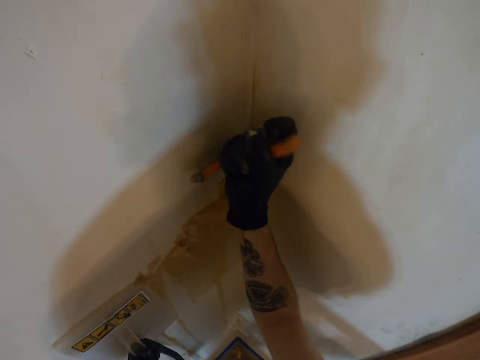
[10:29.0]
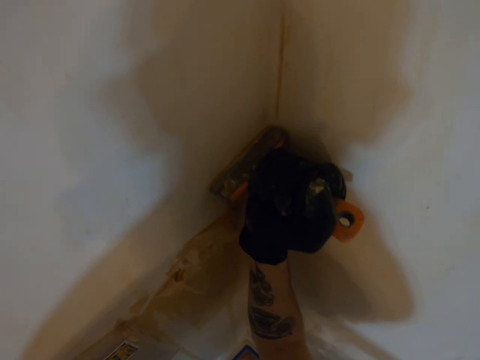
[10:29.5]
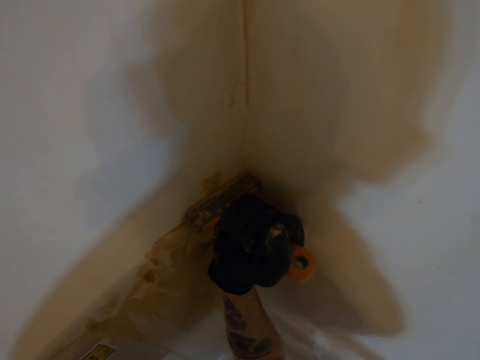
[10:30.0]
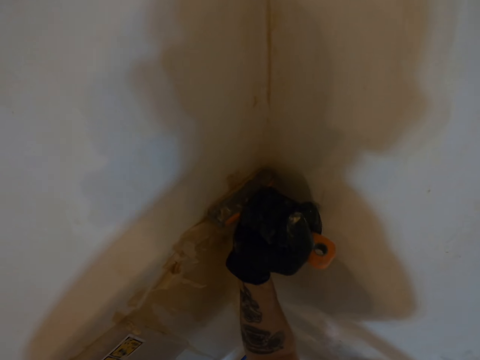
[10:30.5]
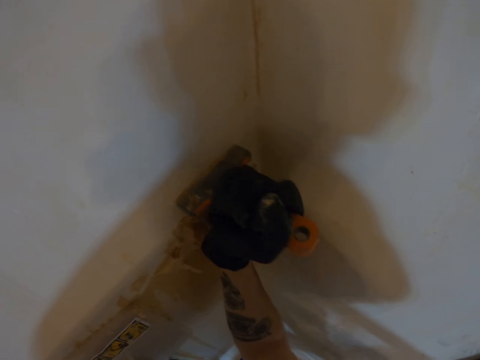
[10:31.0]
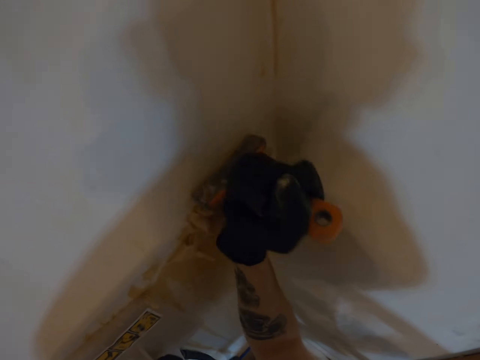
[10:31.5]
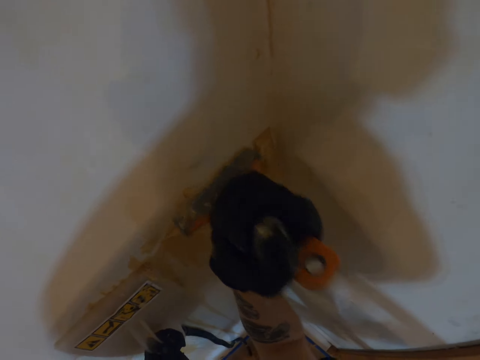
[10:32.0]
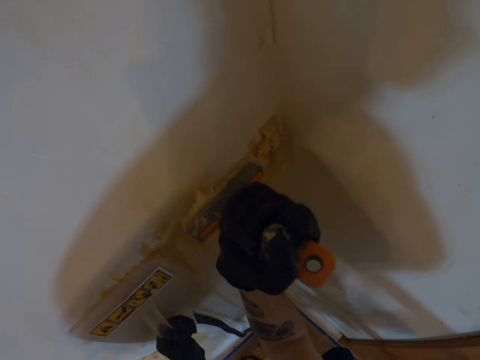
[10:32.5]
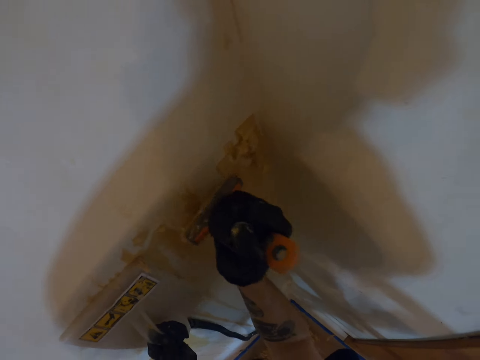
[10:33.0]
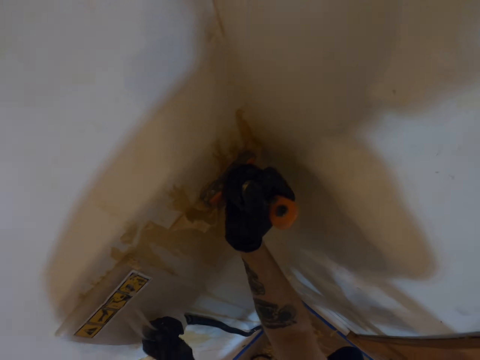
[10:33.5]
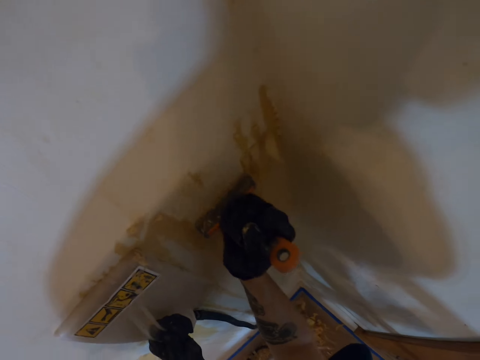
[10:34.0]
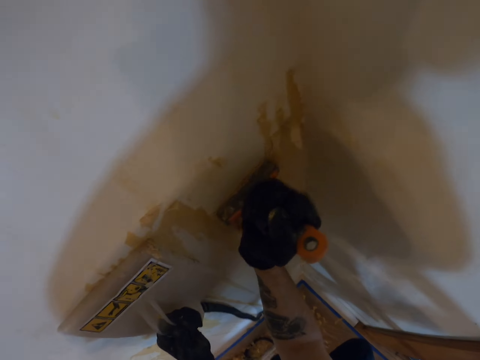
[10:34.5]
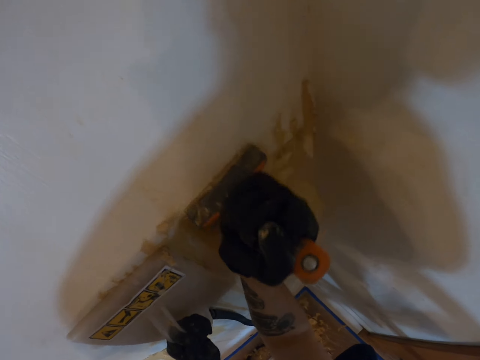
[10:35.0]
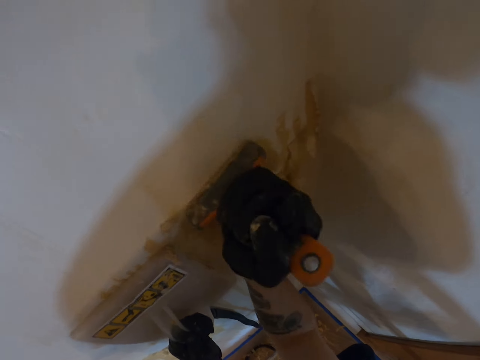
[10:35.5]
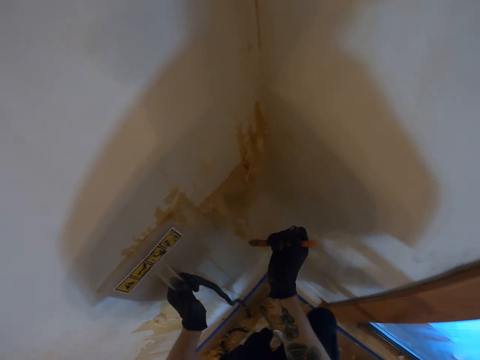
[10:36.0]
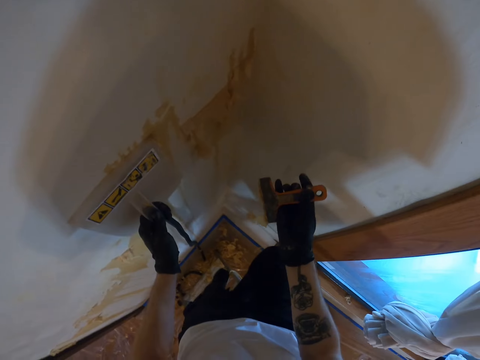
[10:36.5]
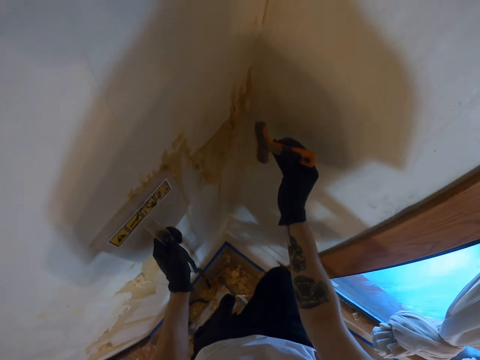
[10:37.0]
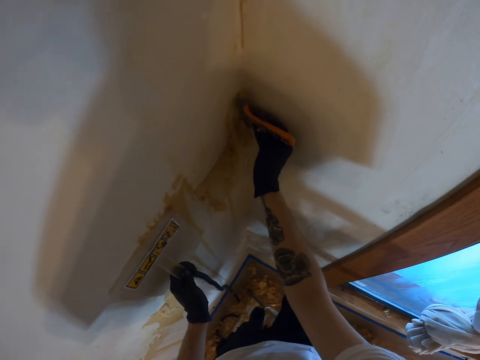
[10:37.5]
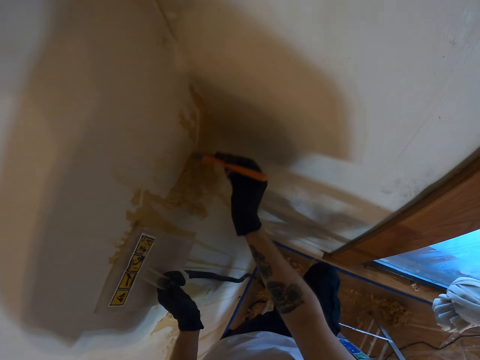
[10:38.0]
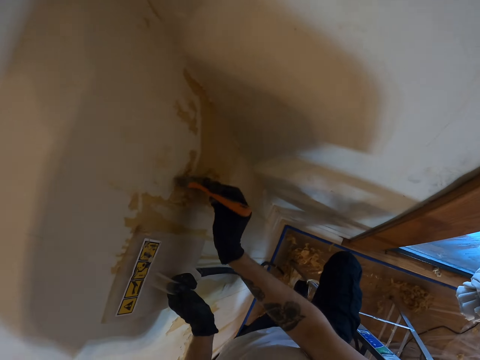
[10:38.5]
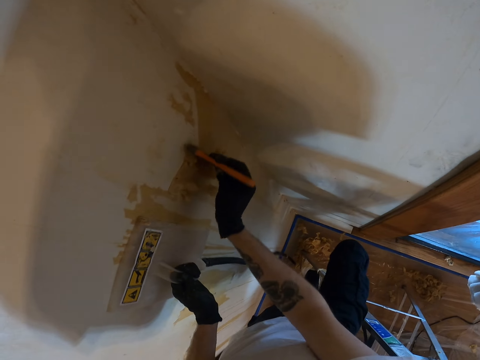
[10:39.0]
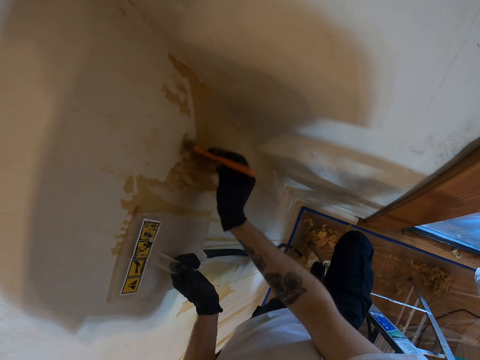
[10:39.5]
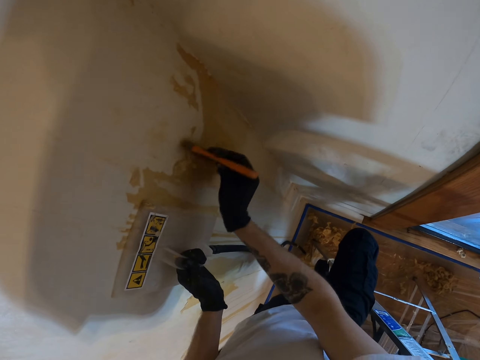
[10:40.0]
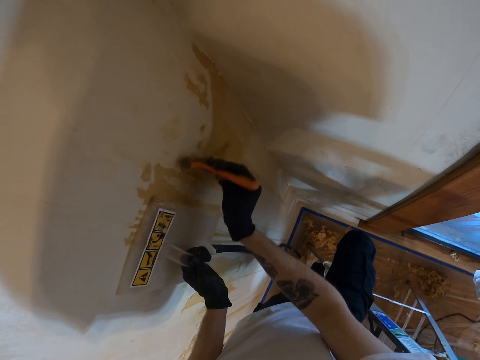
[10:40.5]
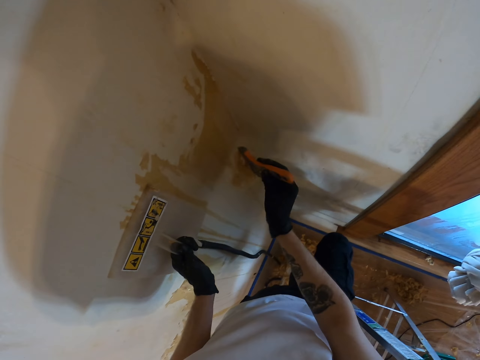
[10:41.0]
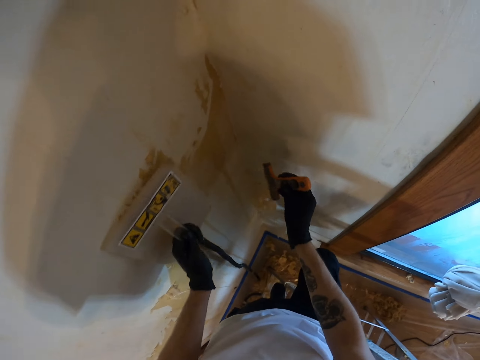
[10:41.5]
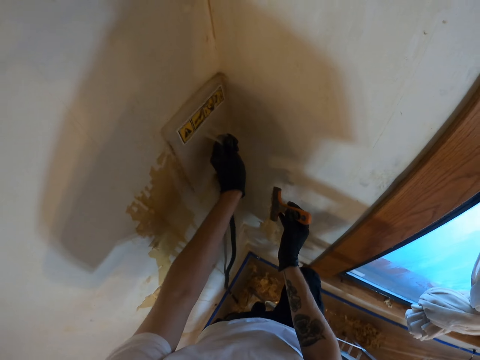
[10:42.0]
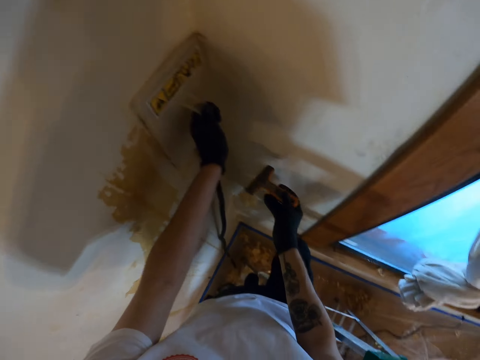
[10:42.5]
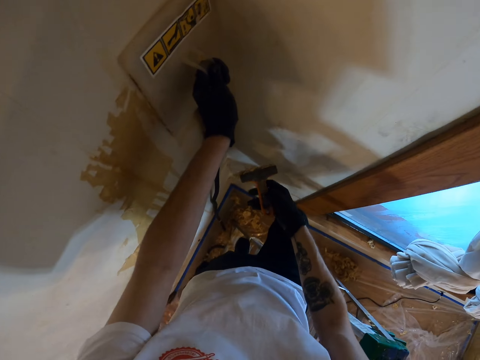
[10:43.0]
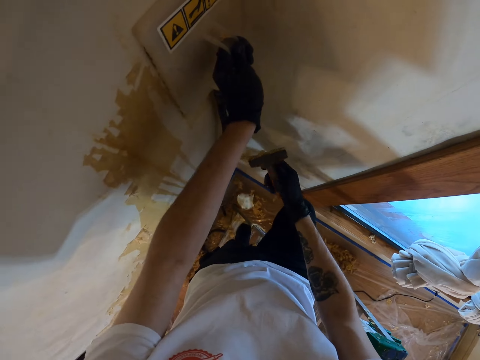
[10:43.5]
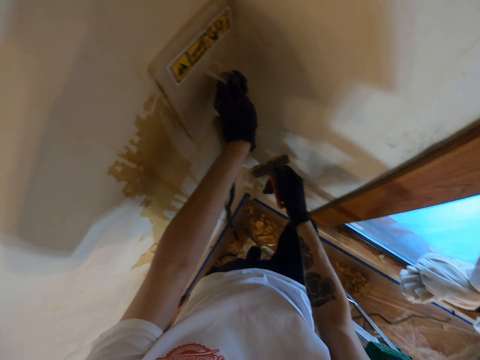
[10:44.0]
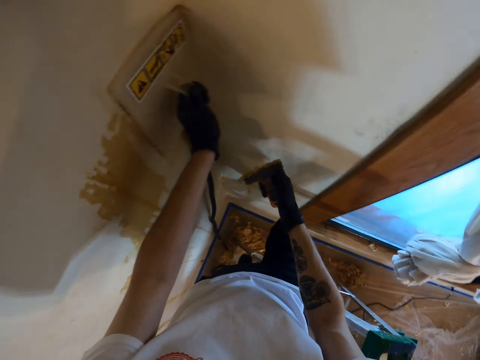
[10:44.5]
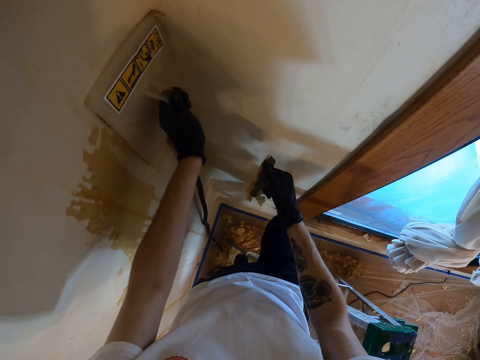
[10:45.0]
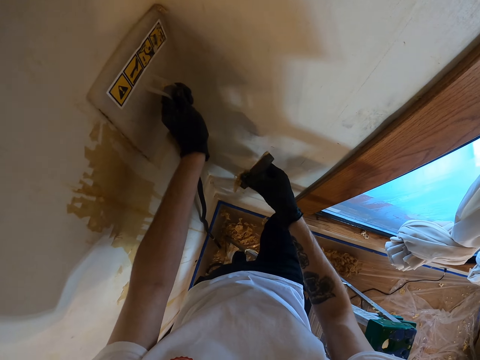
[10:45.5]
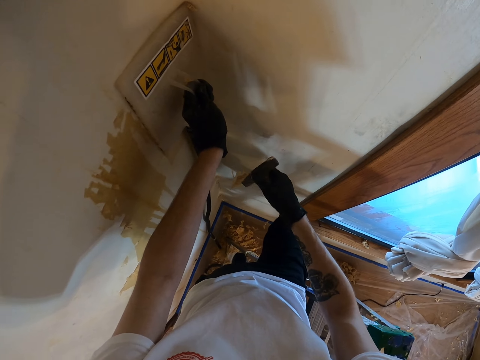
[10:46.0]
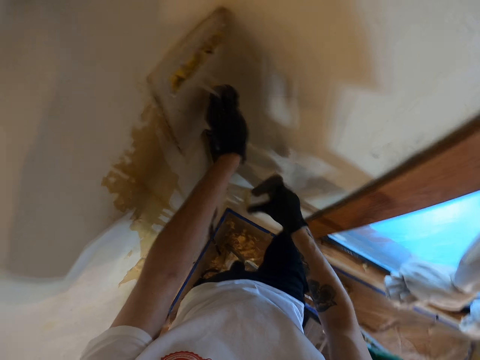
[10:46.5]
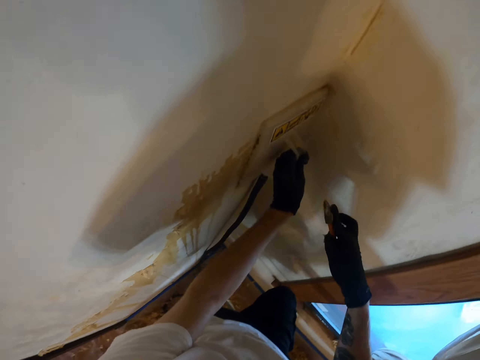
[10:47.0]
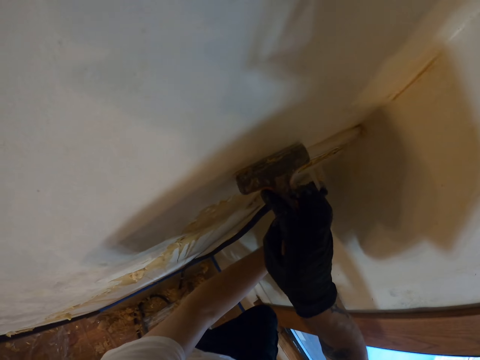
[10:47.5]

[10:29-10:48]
The camera wearer removes the paint stuck on a brush. They hold the scraper with the right hand. They remove the wallpaper on the scraper with the right hand thumb.

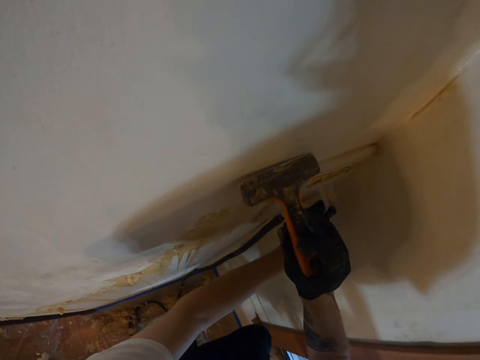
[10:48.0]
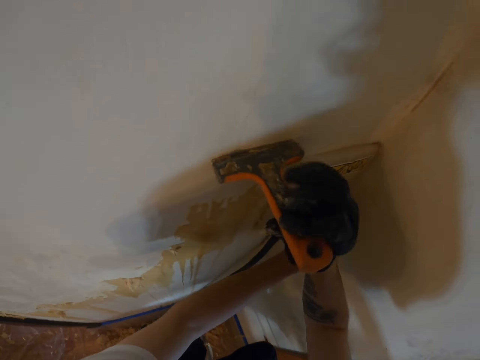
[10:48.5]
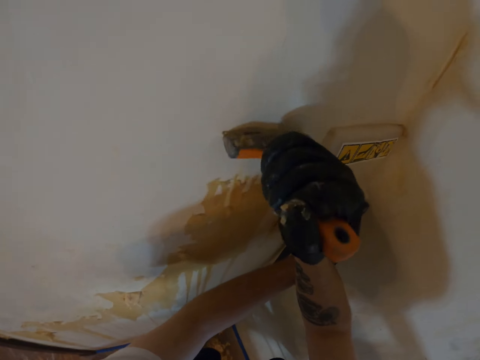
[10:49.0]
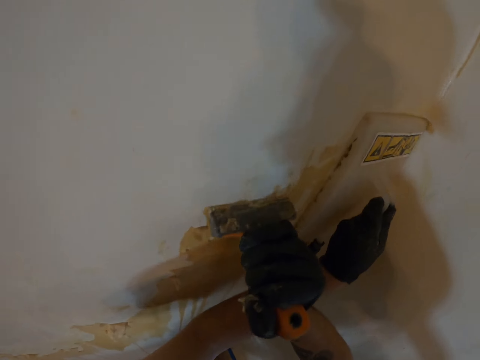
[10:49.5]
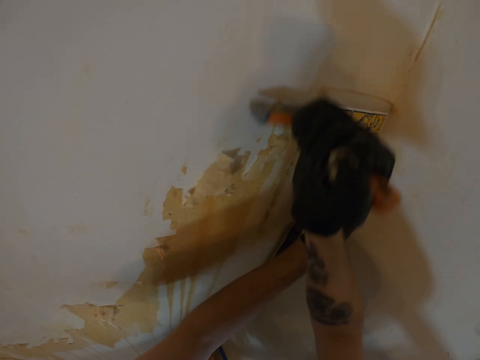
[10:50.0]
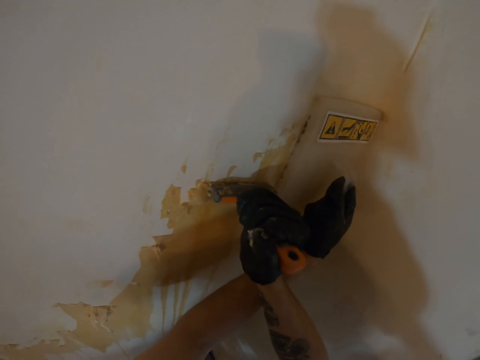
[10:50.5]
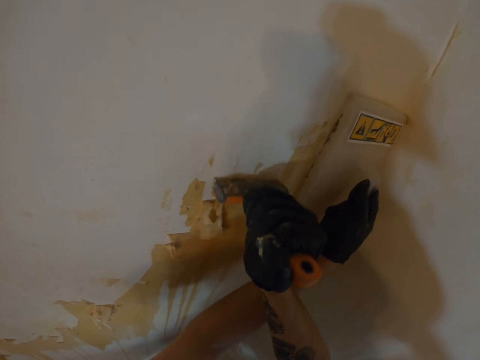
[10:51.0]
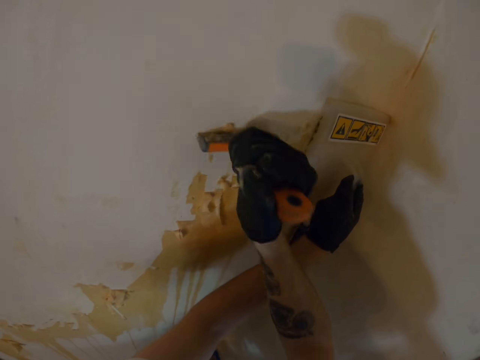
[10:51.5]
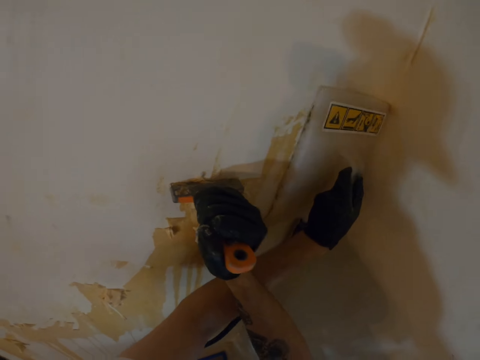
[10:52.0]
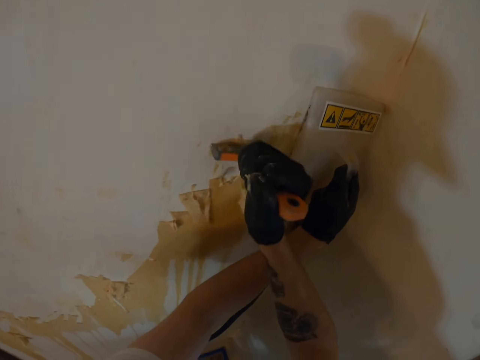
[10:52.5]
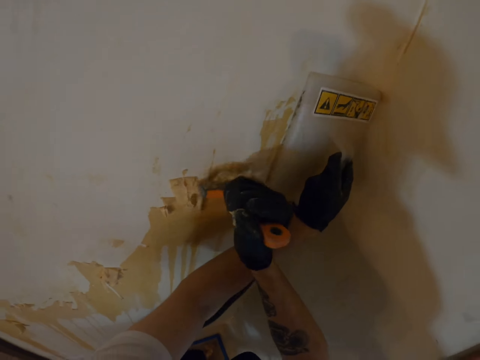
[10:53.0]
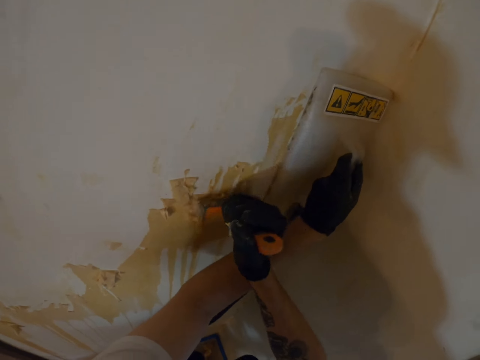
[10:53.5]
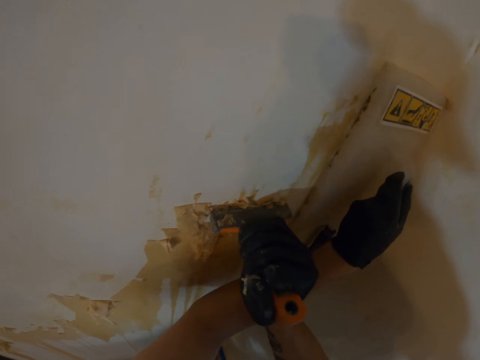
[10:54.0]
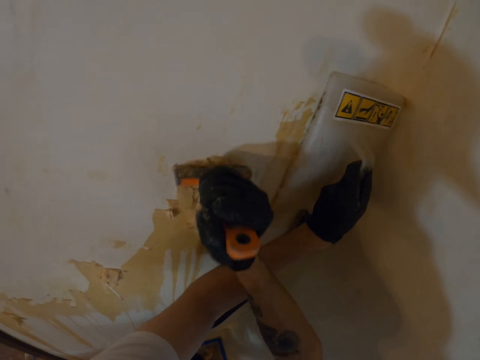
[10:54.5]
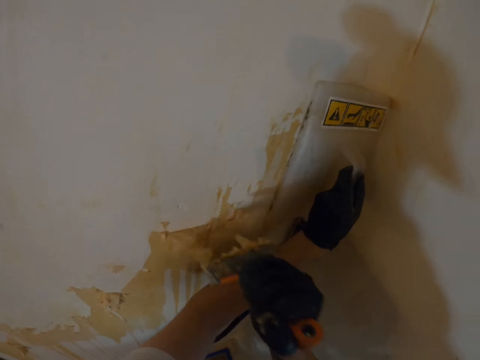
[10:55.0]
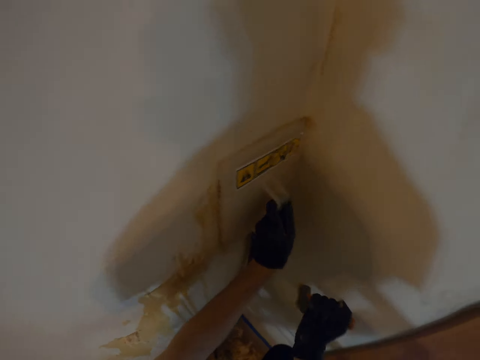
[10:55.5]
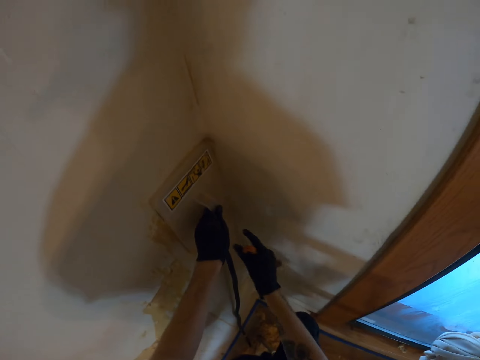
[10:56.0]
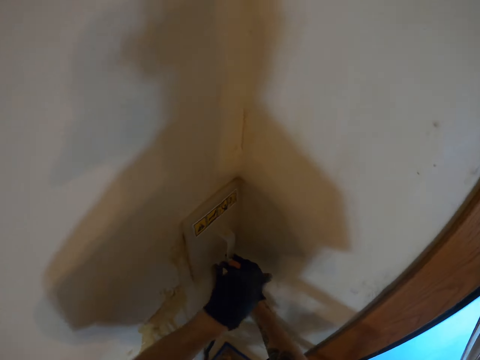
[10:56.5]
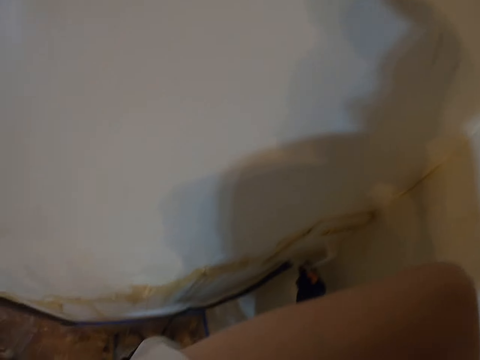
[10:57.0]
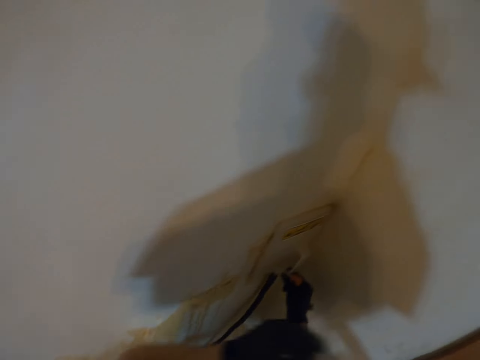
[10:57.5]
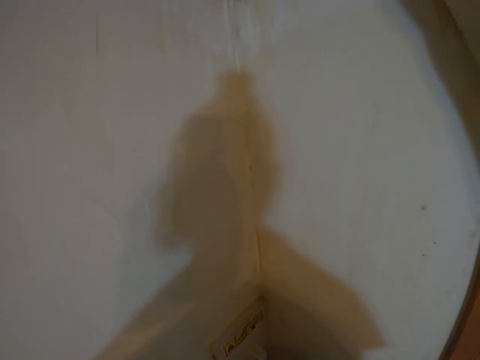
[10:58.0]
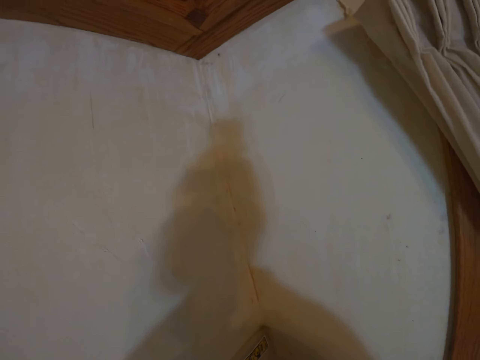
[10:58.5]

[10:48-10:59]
The camera wearer removes the wallpaper on the wall with the scraper in the right hand. They hold the wall steamer with the right hand.
